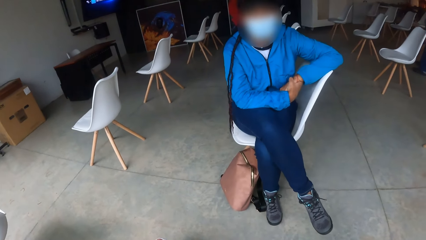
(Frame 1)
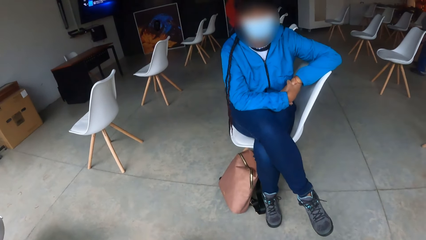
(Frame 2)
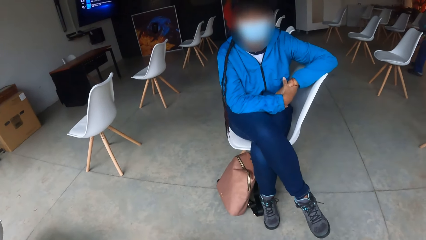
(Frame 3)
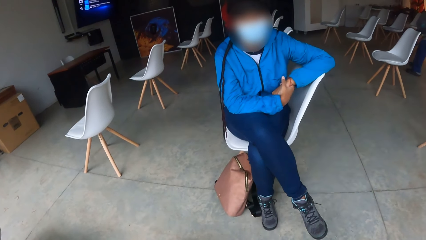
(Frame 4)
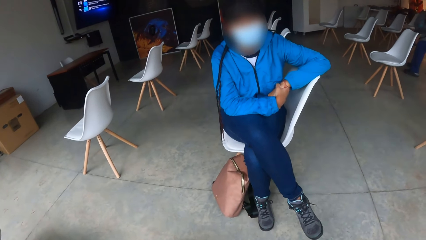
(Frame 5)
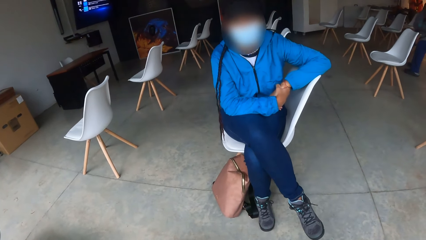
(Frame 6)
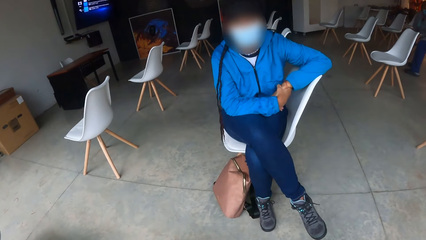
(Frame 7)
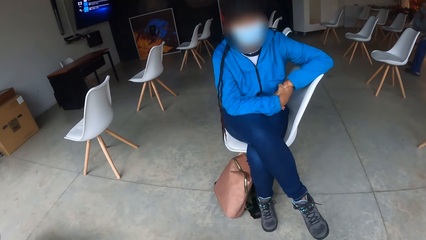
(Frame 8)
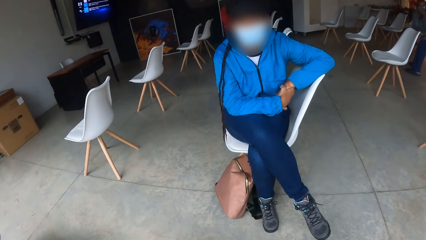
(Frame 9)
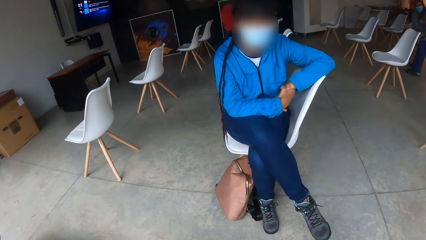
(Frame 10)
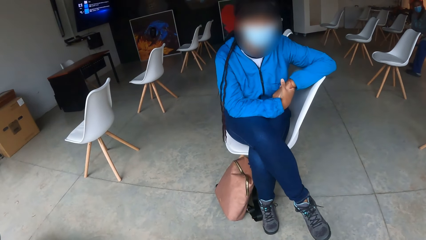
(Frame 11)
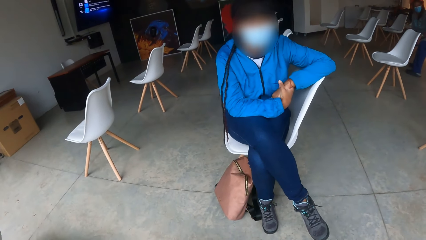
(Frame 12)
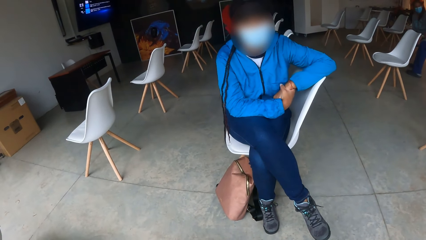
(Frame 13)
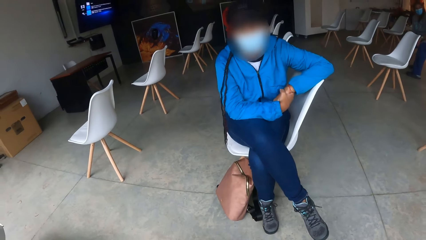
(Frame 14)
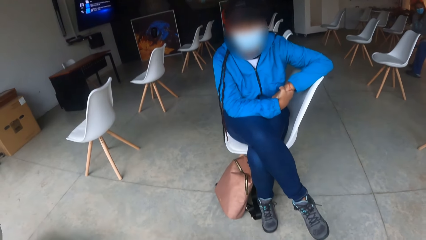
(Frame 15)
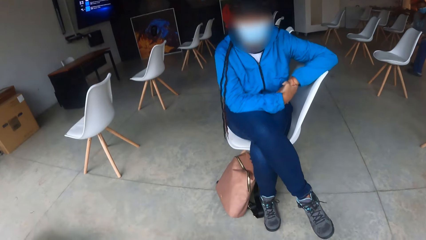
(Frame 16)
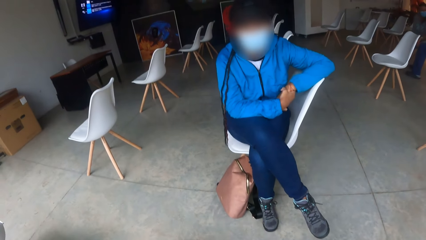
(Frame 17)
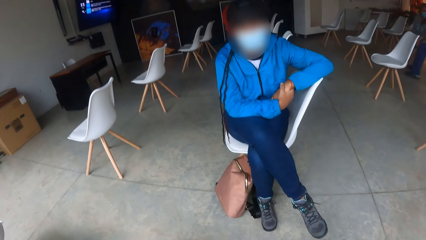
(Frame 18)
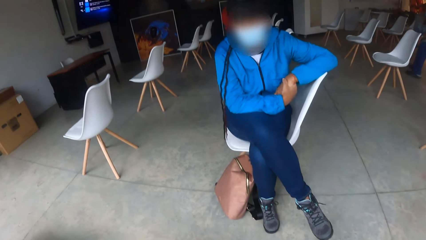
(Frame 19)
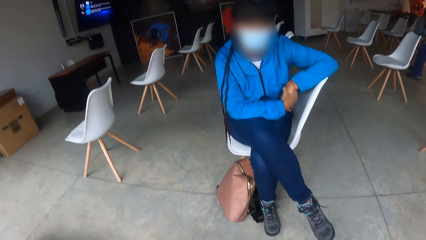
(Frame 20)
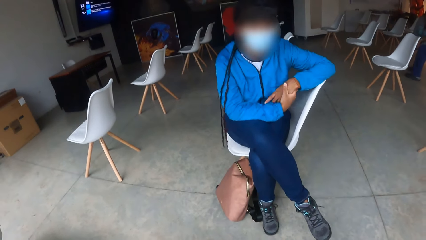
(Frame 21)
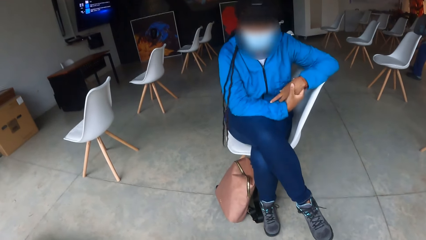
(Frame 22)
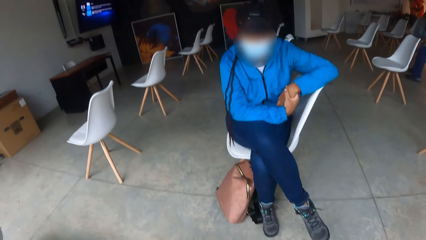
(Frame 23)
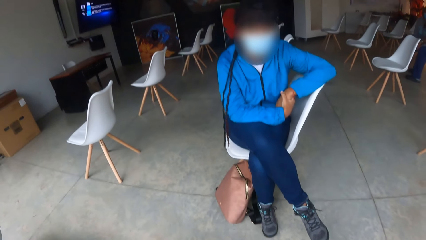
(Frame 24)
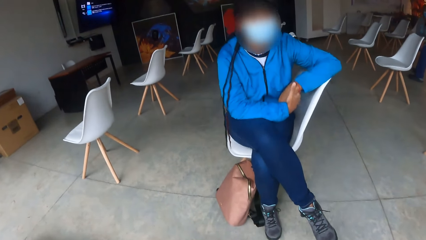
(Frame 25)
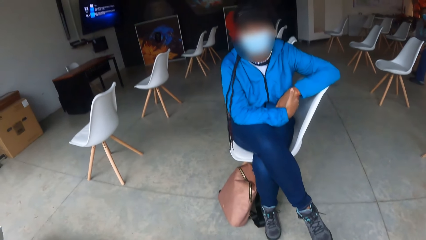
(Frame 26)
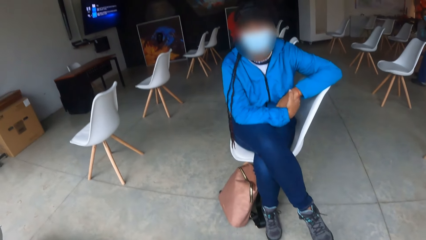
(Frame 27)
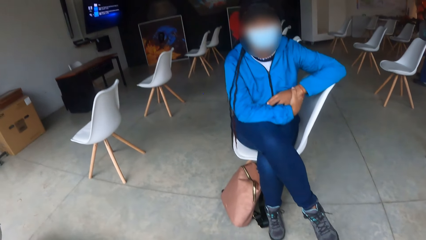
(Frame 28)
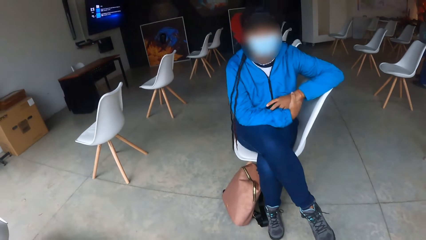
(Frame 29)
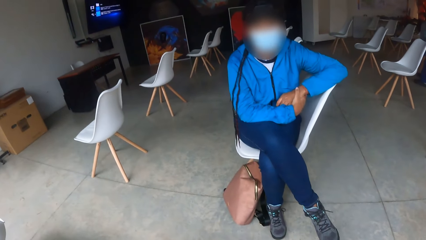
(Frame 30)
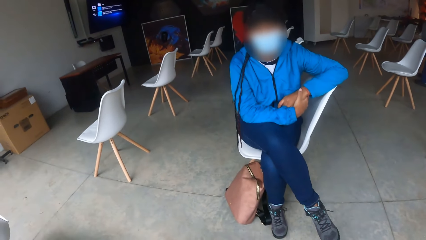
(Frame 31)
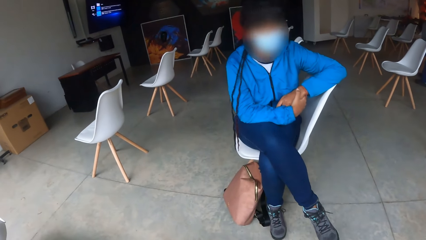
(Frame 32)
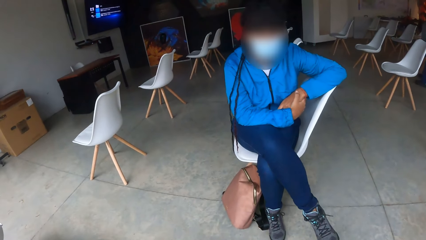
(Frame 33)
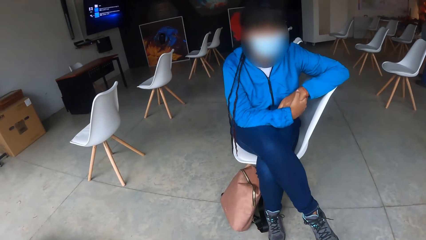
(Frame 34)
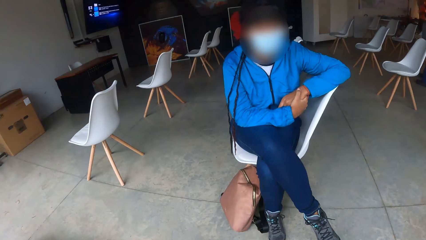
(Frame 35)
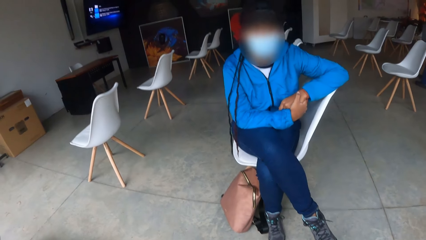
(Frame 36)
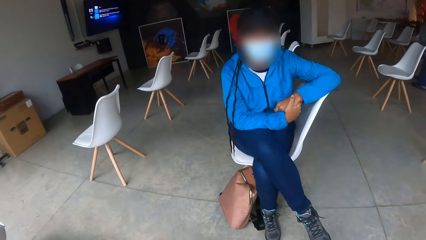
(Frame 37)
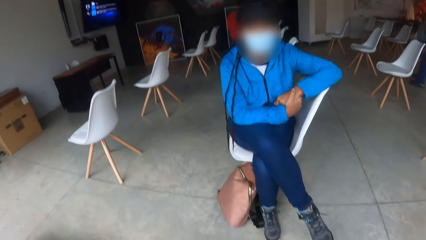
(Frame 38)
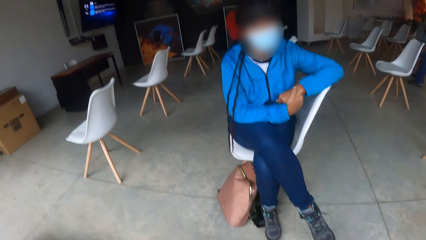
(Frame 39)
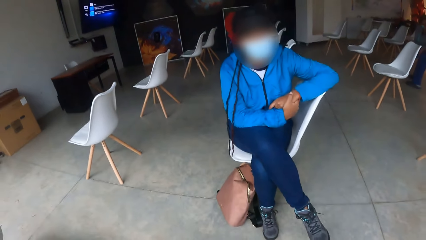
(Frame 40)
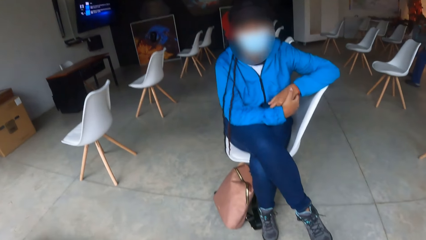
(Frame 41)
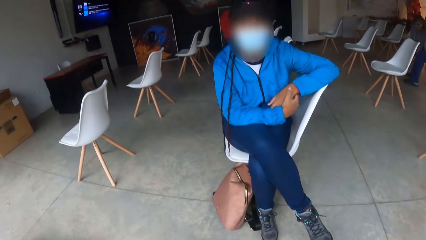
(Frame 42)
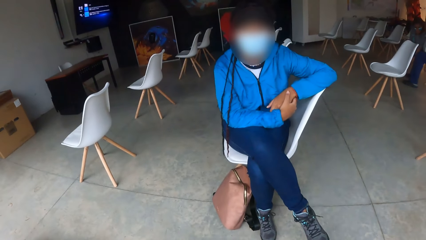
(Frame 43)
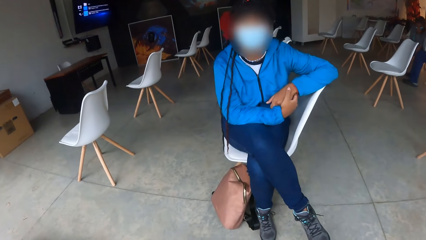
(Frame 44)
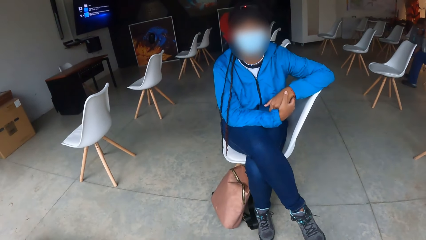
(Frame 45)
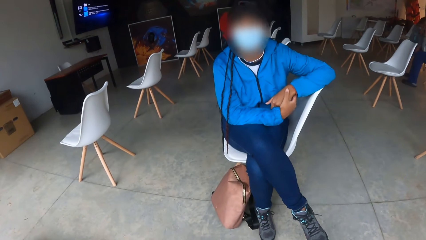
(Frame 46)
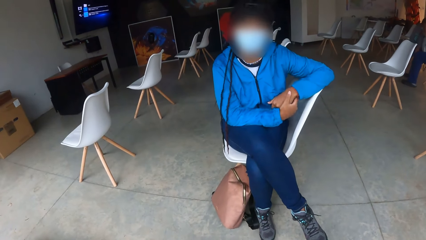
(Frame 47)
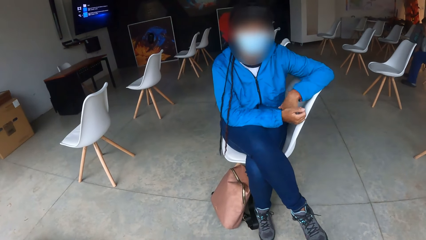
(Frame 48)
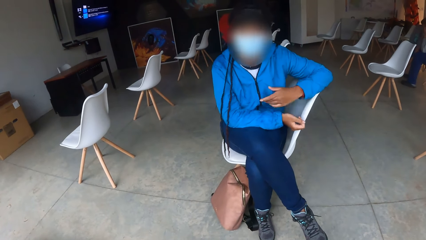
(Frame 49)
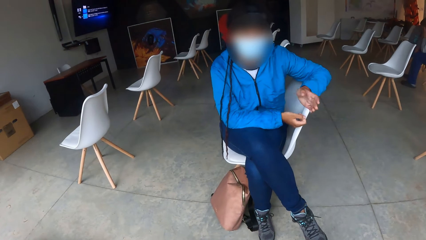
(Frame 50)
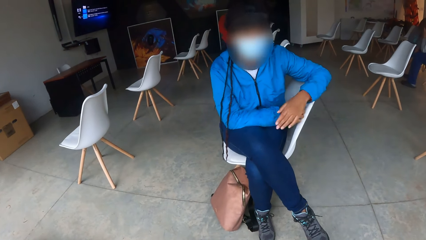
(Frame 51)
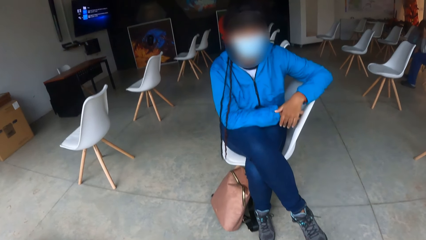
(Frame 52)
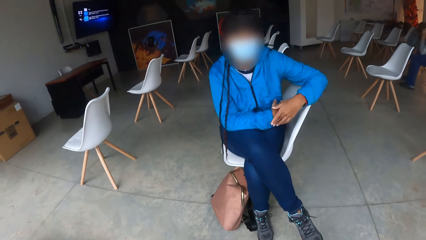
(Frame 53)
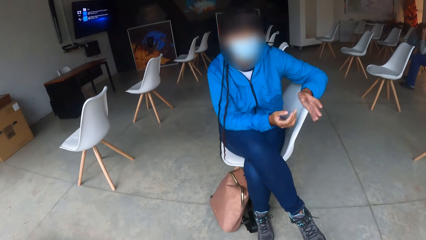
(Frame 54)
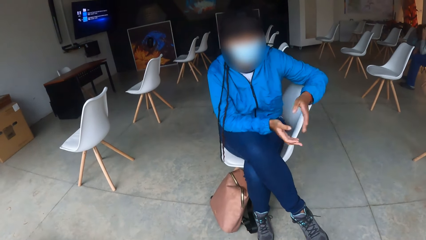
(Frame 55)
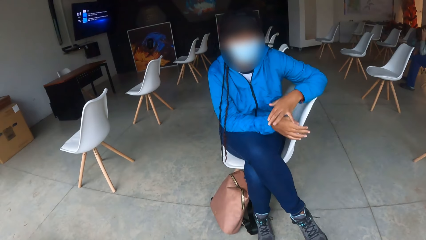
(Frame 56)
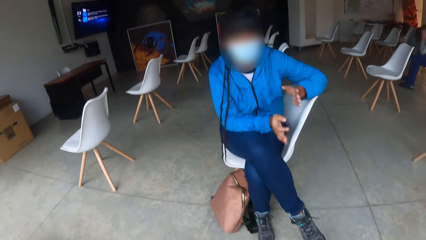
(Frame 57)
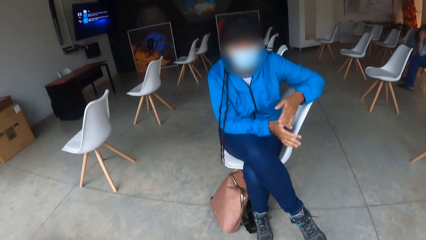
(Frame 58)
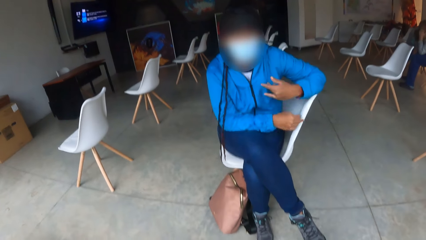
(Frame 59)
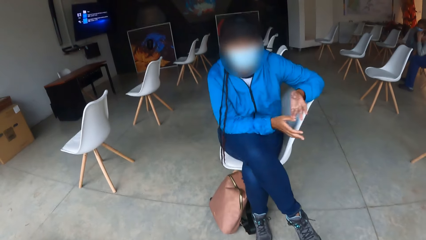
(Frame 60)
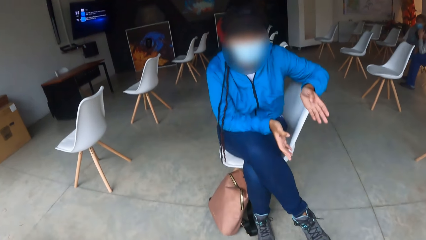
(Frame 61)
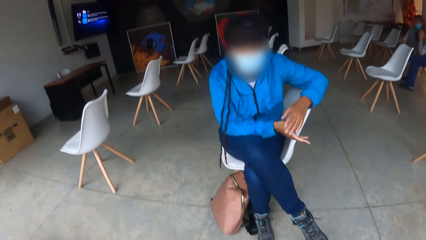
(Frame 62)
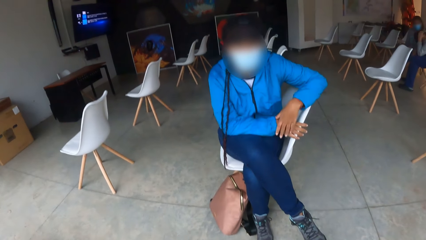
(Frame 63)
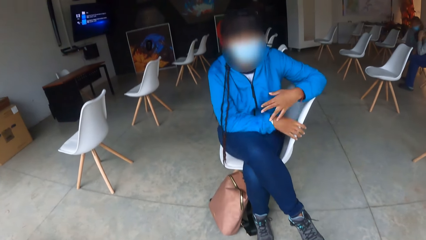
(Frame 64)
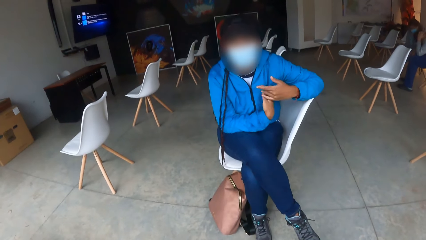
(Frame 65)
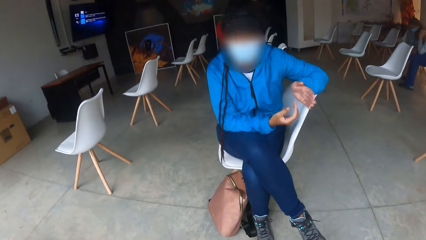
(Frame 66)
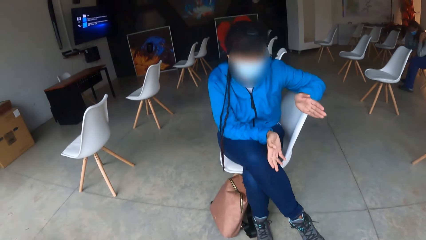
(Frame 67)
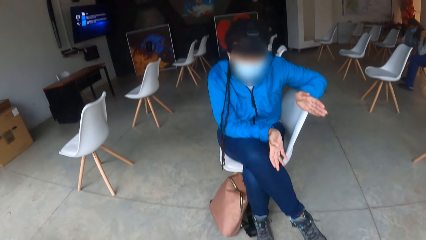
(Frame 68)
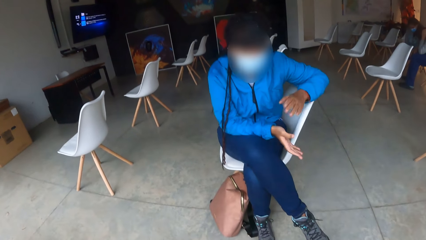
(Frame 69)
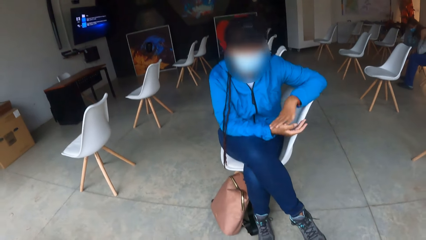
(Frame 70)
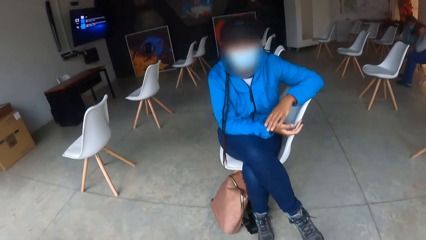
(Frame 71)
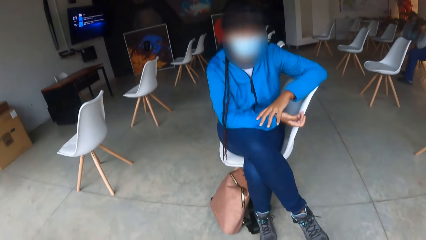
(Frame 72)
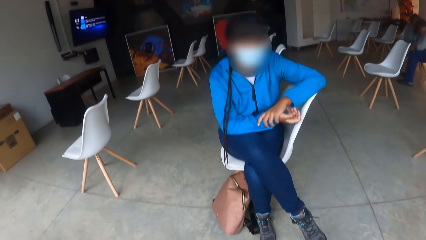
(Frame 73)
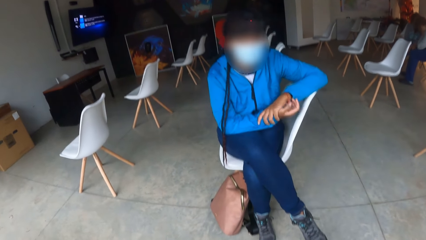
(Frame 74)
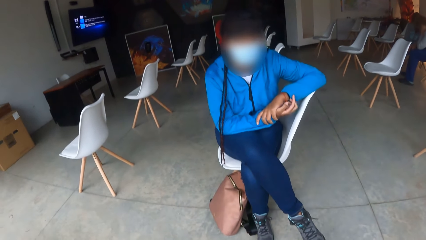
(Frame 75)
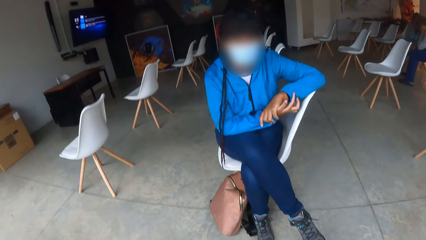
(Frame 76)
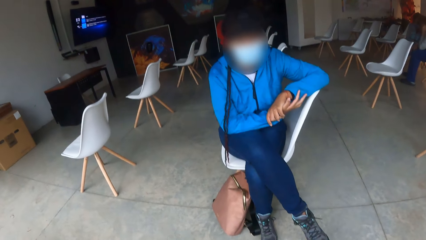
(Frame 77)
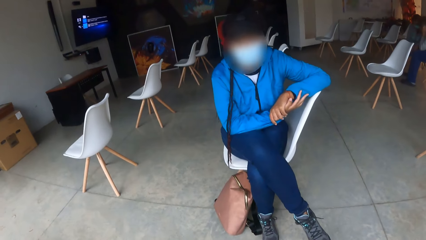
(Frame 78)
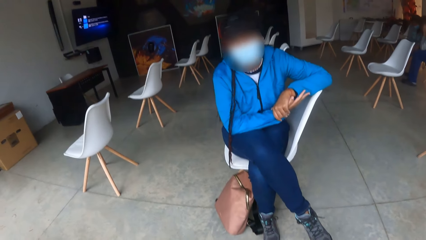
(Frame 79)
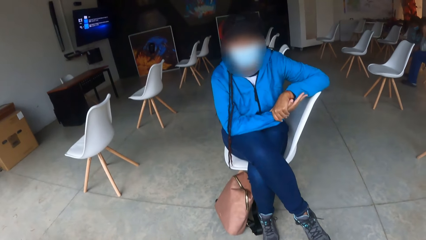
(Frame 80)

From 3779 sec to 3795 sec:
The woman demonstrates to the camera wearer with both hands.
